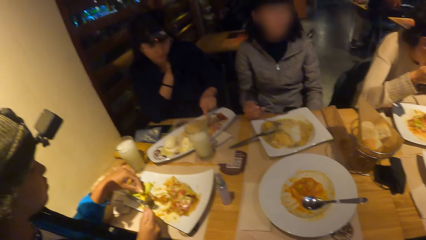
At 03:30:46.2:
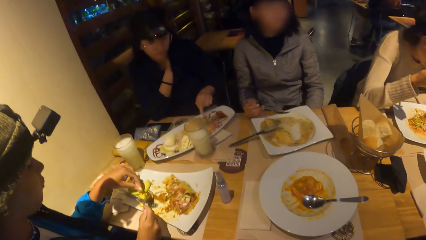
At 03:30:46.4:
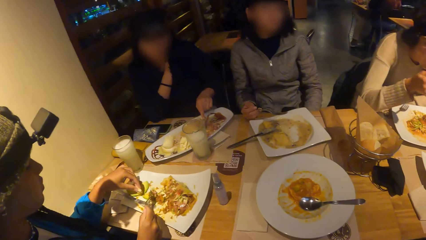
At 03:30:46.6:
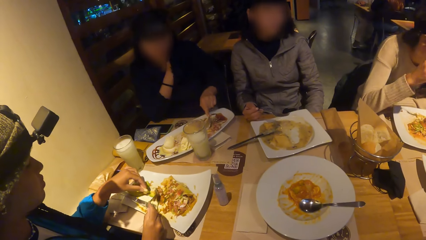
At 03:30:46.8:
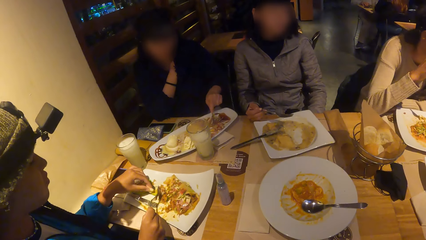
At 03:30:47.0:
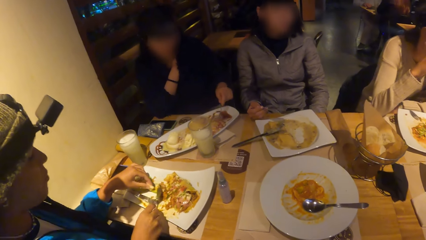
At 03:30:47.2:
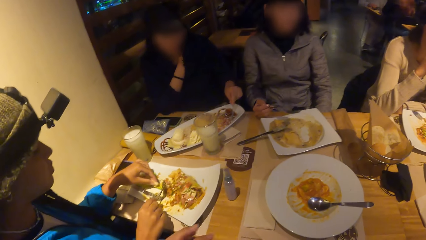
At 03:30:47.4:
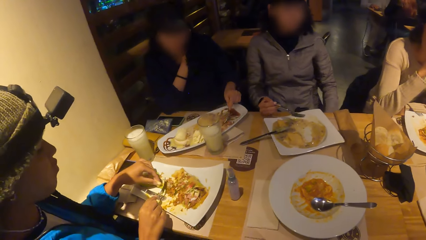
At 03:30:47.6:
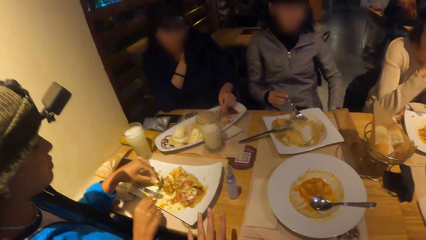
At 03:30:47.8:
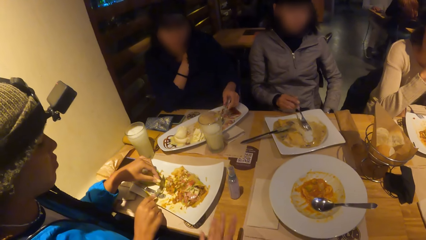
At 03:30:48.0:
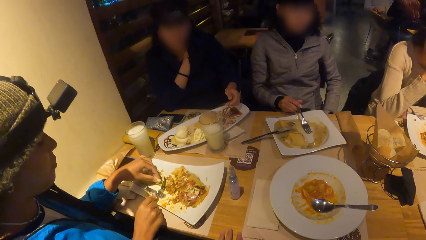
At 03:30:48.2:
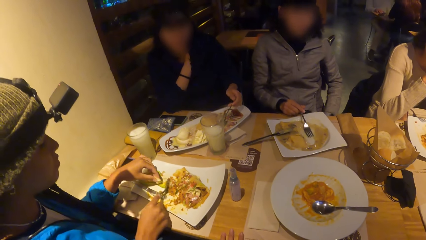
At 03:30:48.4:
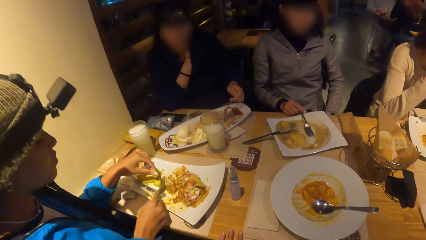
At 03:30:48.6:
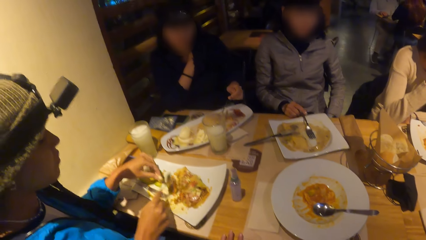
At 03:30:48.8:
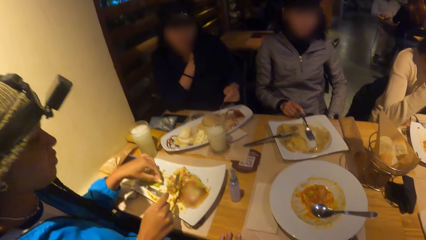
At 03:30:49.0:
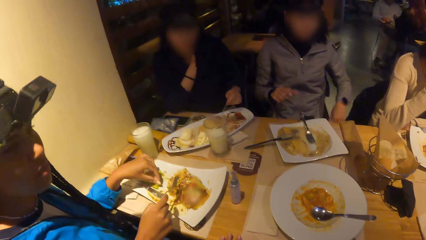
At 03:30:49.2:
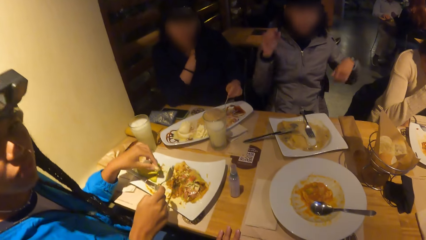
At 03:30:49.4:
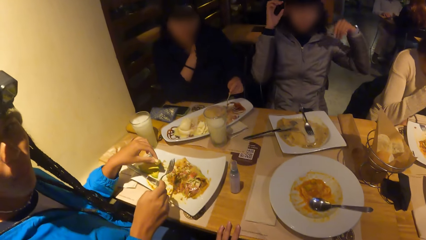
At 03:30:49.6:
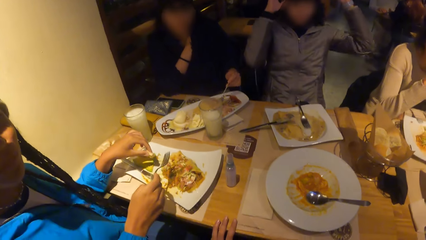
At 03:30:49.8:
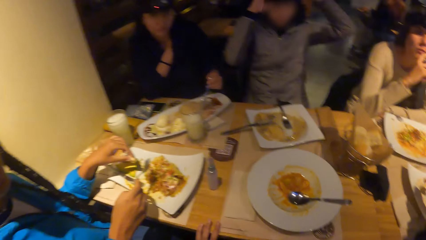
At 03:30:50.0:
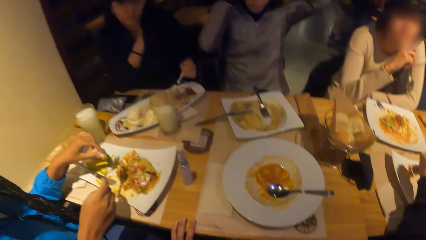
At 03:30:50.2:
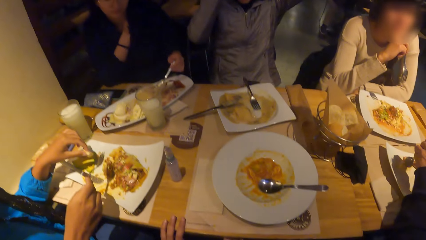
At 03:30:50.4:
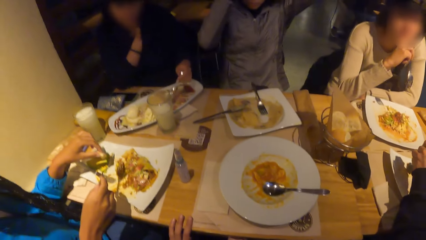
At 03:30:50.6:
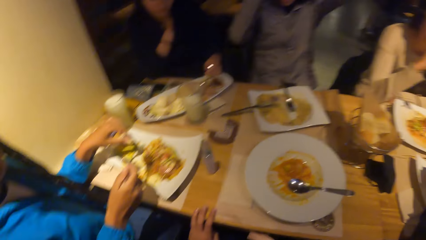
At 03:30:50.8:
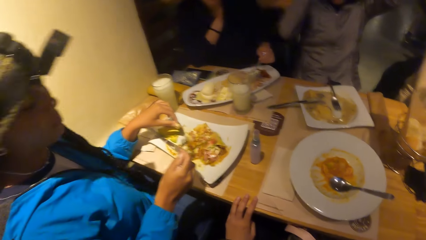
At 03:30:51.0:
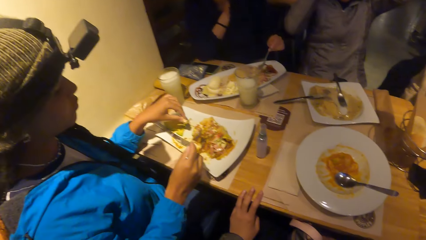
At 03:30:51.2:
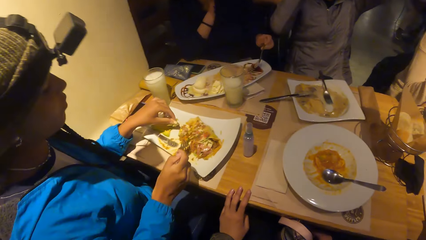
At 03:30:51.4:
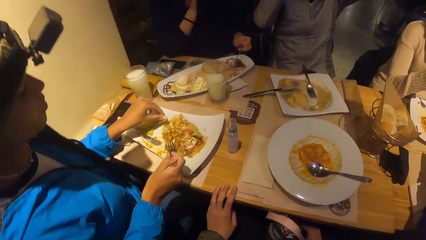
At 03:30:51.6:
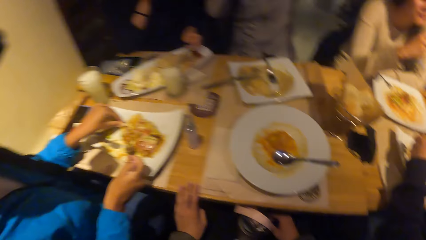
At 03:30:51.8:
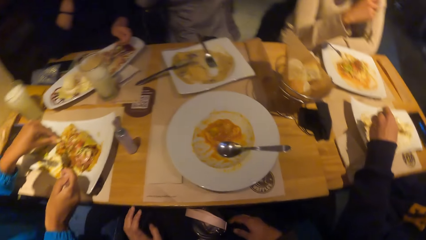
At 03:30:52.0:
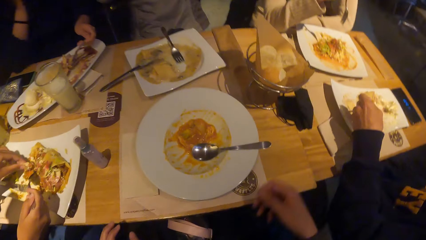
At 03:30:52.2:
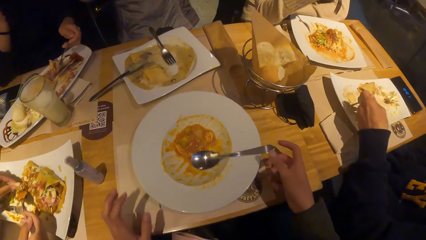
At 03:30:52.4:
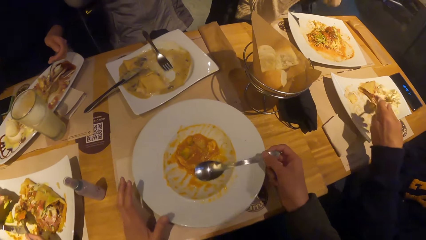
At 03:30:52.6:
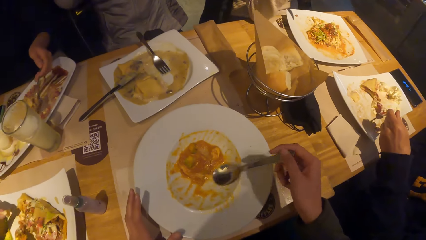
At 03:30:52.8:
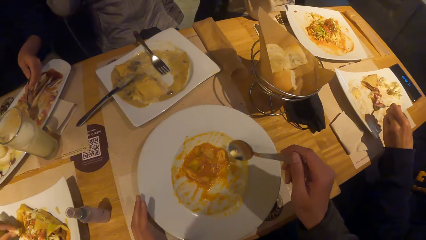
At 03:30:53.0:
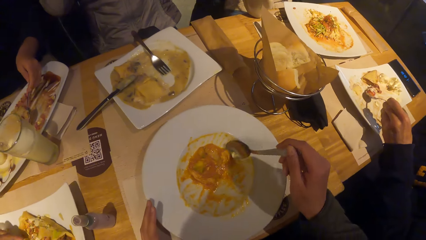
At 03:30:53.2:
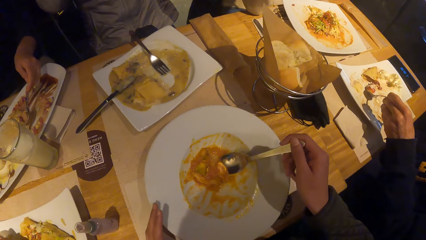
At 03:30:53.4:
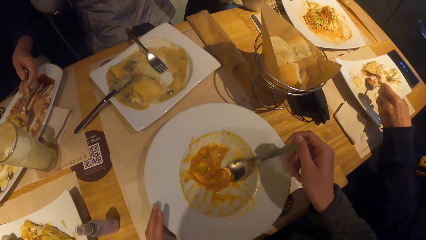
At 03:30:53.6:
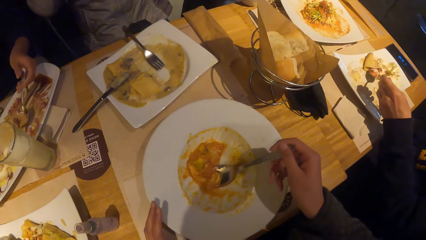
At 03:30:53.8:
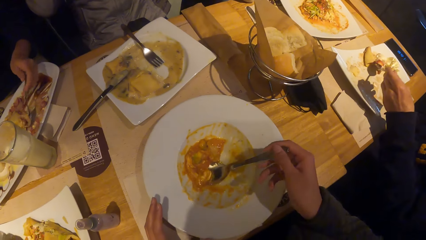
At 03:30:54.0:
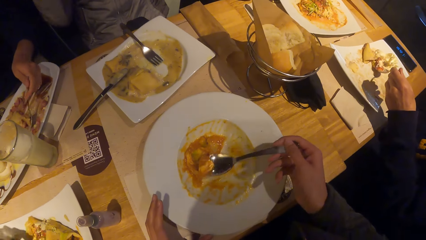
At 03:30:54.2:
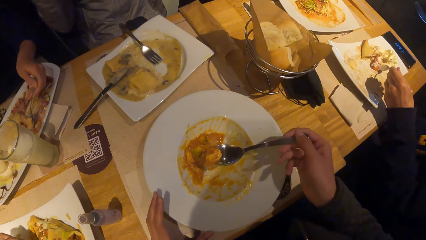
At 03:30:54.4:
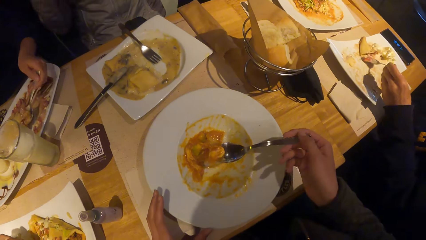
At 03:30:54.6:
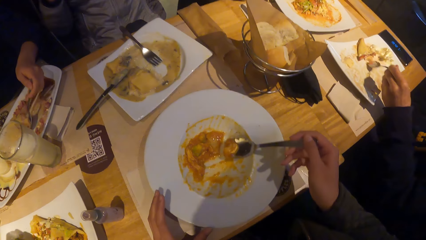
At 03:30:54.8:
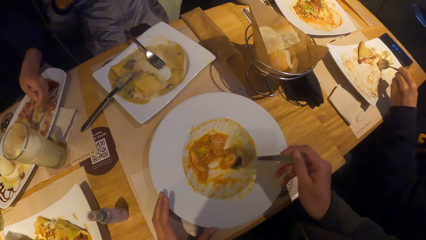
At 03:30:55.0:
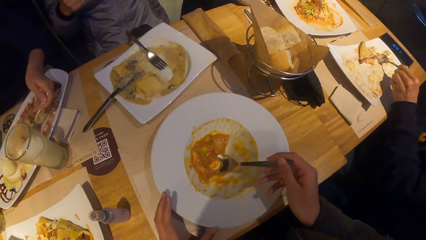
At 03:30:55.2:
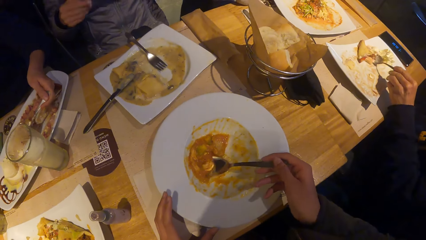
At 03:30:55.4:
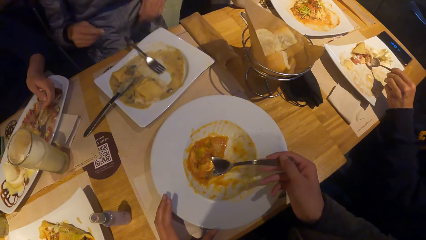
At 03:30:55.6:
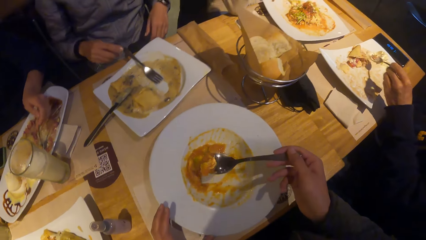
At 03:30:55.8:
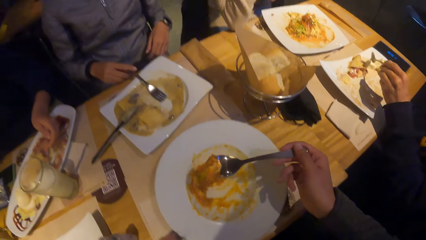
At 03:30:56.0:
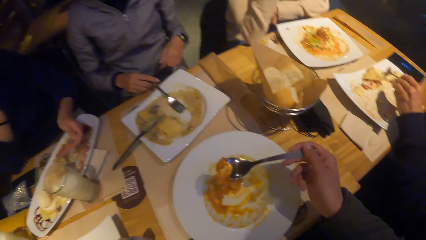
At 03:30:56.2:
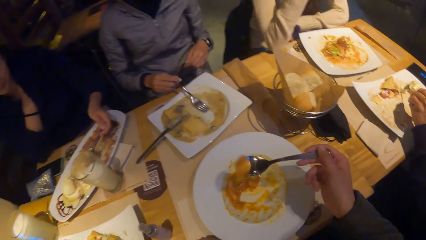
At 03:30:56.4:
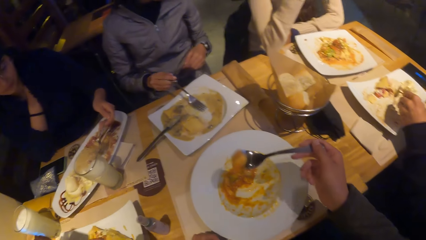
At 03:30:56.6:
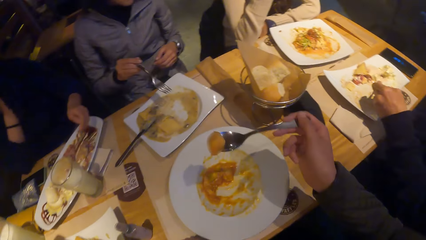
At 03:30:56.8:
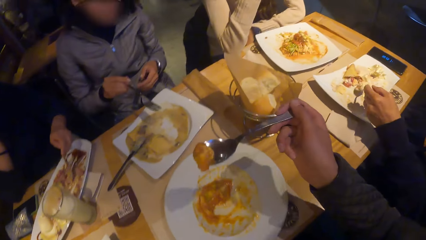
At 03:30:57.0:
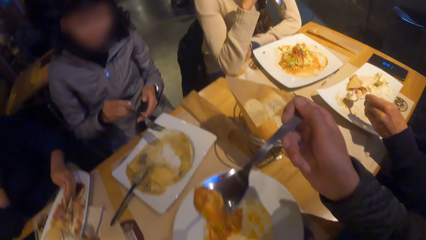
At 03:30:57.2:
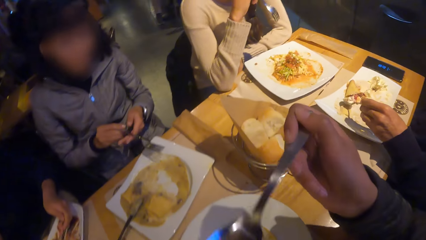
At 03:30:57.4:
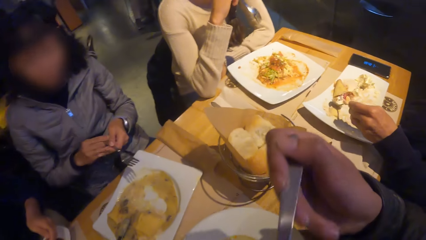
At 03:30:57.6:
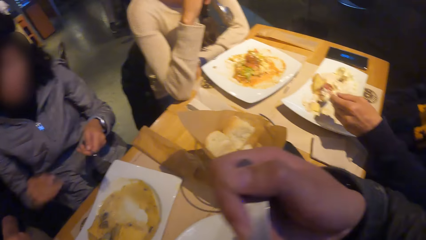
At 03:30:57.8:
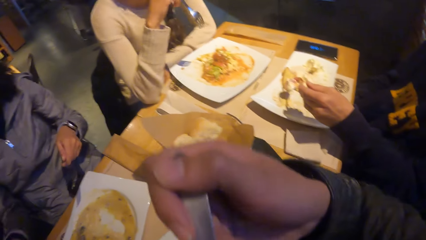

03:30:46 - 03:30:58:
The camera wearer holds the plate with the left hand.

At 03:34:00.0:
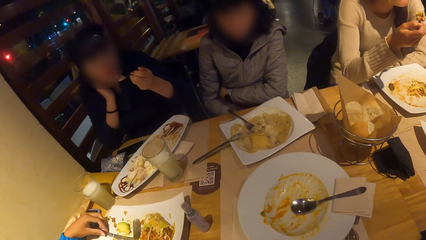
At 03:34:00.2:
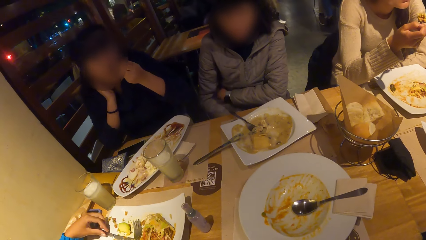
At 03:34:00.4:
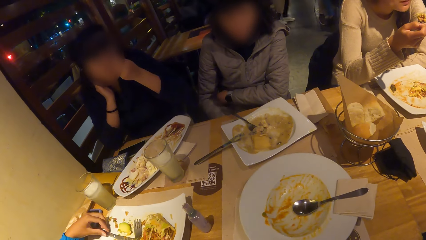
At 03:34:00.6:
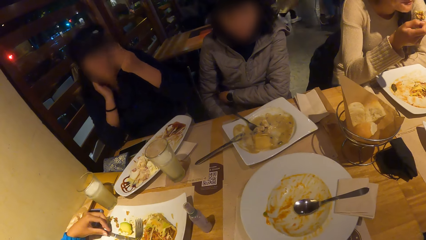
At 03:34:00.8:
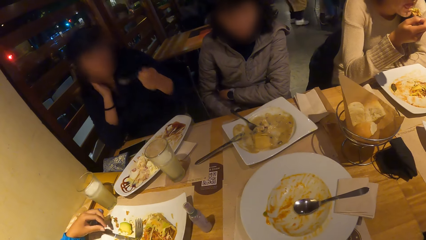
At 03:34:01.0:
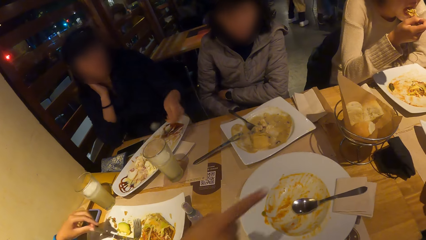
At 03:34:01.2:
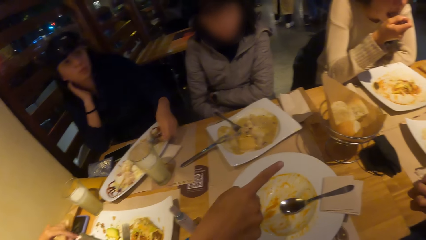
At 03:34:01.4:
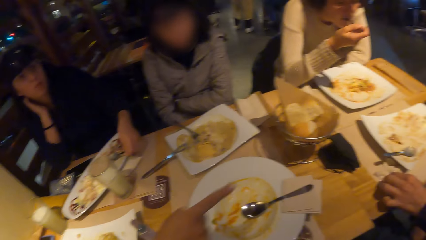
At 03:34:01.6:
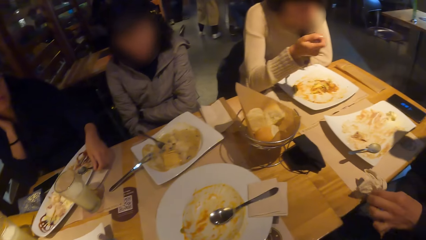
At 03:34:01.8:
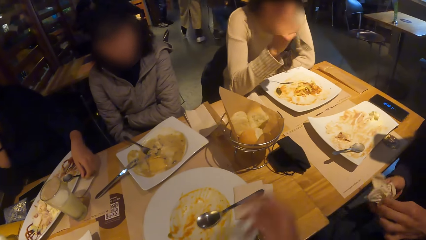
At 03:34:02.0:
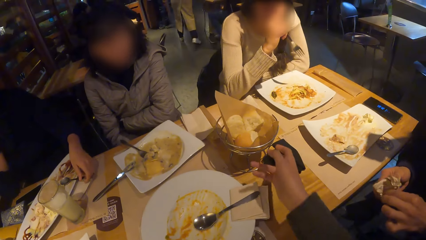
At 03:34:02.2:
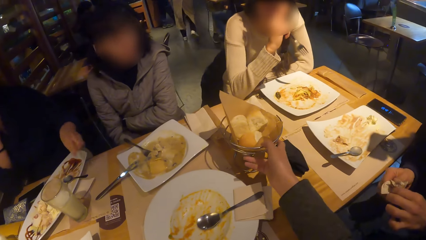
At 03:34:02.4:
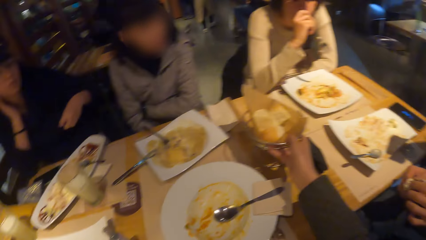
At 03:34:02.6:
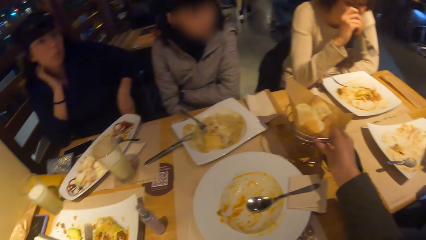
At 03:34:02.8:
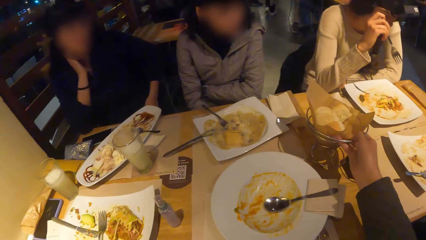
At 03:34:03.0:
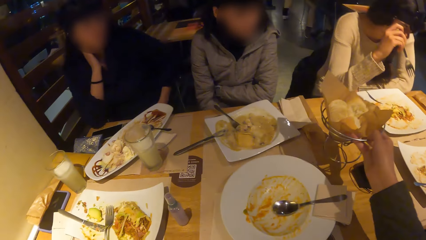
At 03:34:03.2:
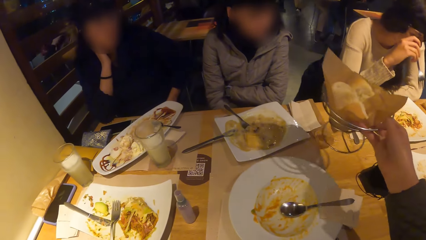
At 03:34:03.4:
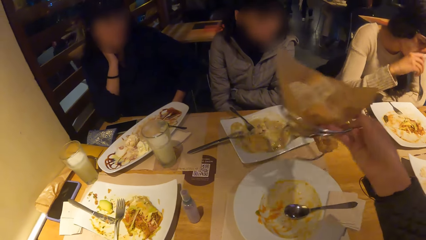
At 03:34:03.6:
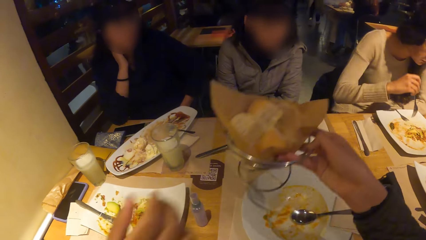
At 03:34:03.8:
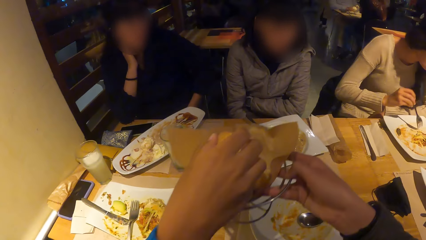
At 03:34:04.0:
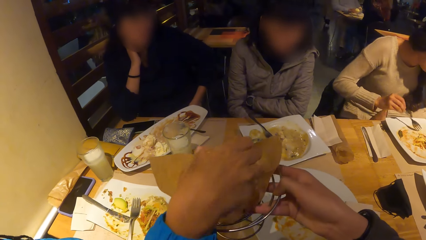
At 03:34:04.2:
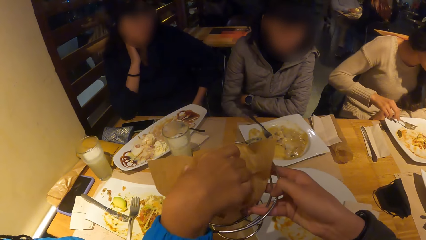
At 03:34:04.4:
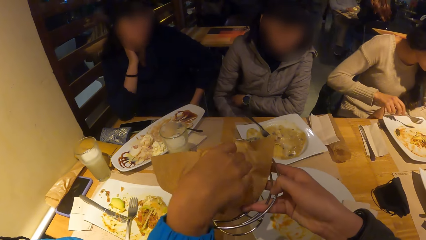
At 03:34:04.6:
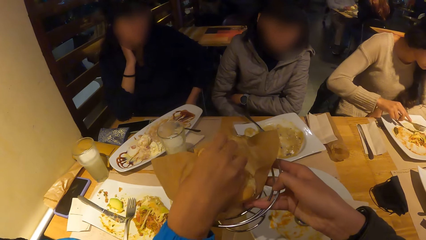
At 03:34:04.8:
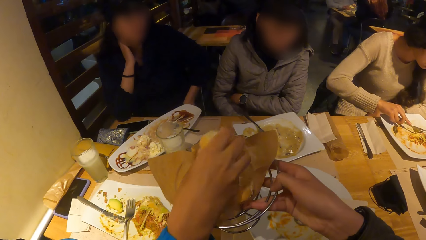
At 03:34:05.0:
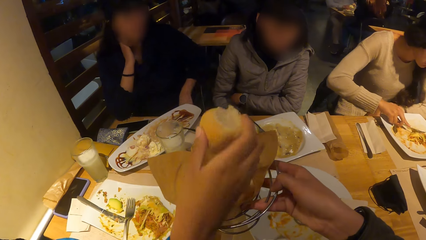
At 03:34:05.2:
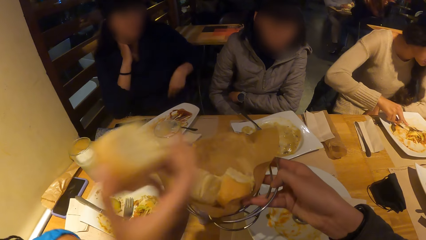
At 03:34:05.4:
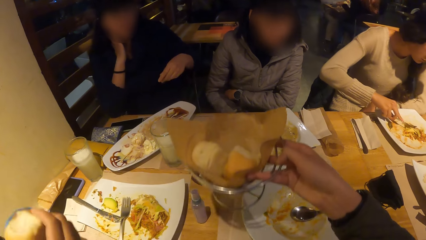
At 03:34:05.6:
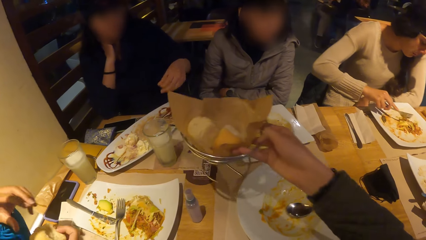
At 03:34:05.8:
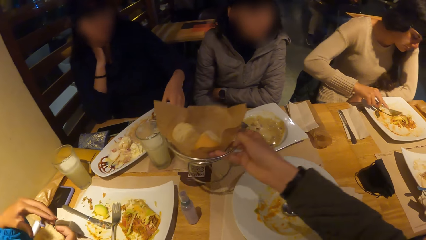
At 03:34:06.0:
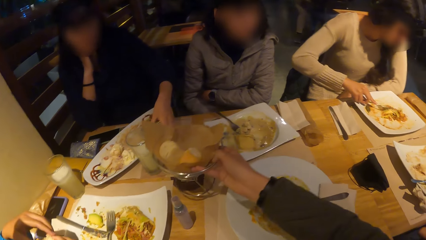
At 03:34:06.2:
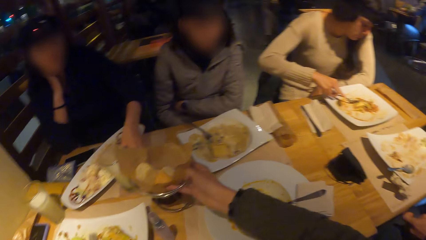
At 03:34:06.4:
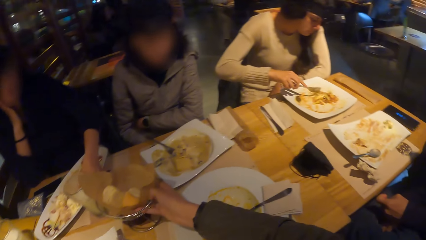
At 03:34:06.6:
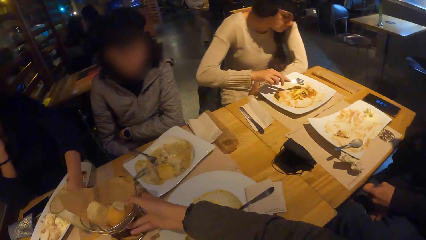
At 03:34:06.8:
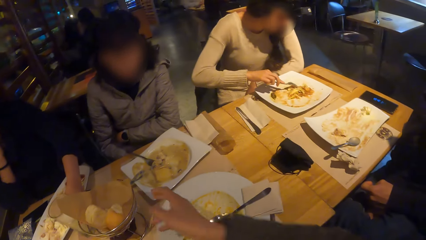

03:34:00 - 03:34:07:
A man picks up the tissue paper on the table with his left hand and wipes both hands with the tissue paper. The camera wearer lifts a bowl of bread on the table with his right hand. Another man picks up bread with his right hand in the bowl in the camera wearer's right hand.
